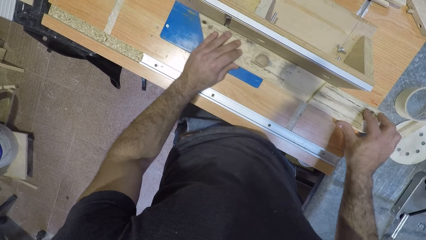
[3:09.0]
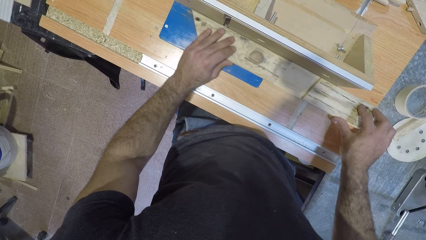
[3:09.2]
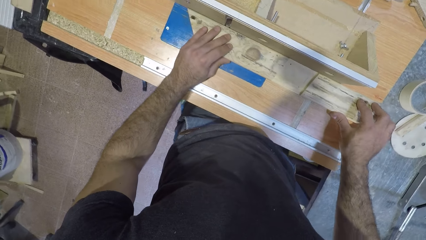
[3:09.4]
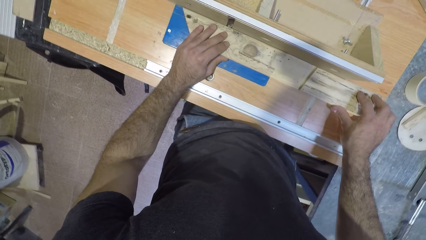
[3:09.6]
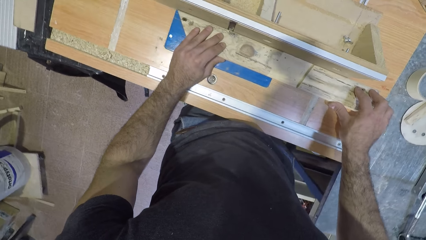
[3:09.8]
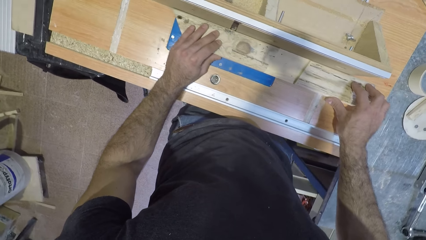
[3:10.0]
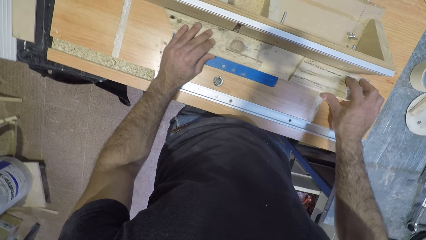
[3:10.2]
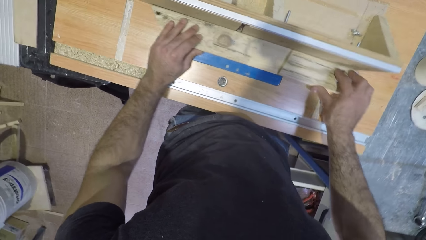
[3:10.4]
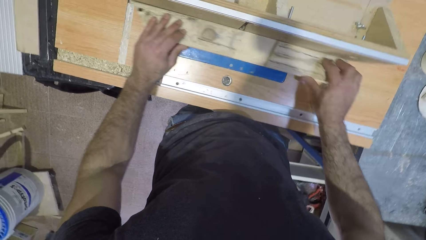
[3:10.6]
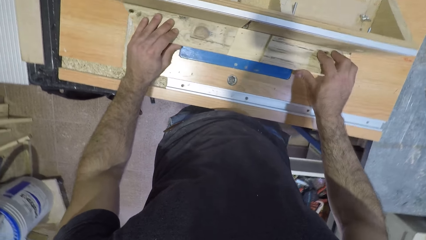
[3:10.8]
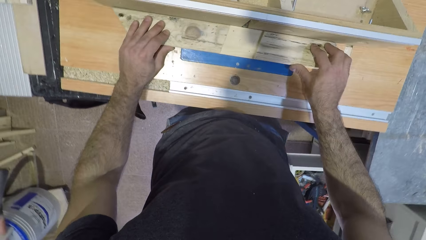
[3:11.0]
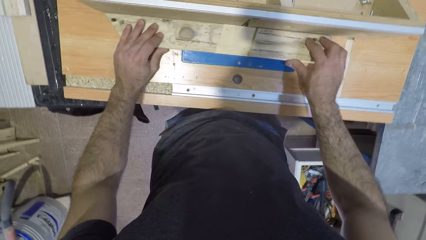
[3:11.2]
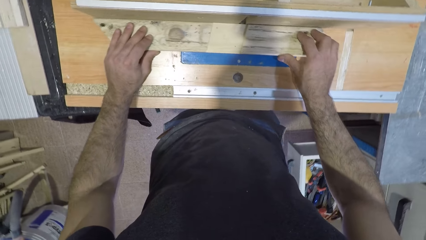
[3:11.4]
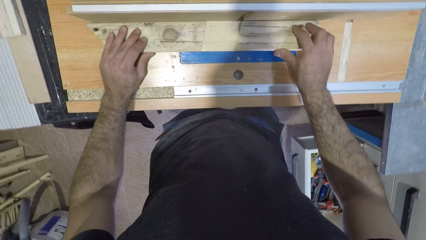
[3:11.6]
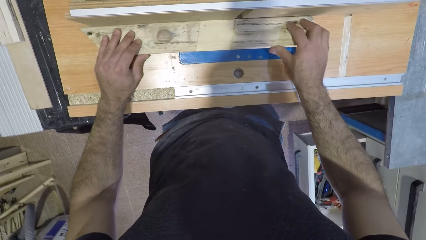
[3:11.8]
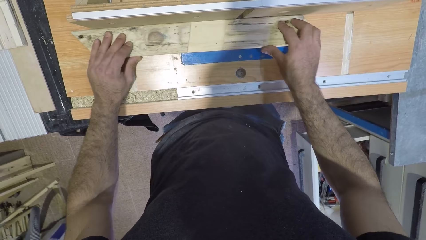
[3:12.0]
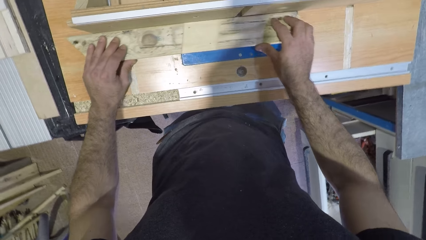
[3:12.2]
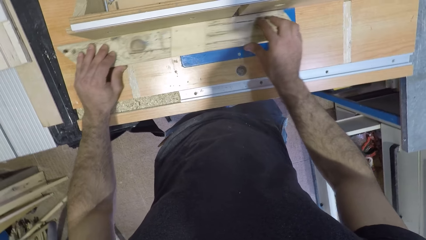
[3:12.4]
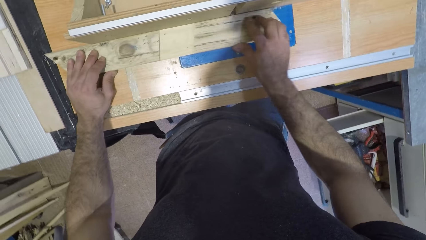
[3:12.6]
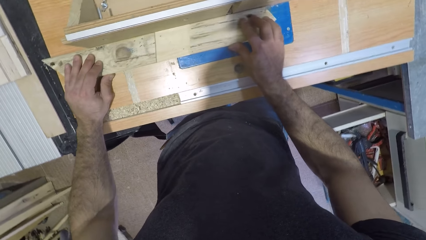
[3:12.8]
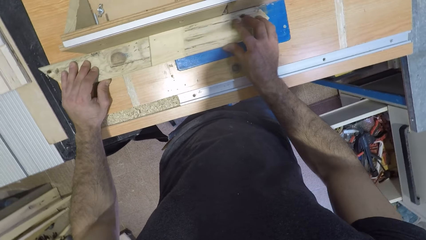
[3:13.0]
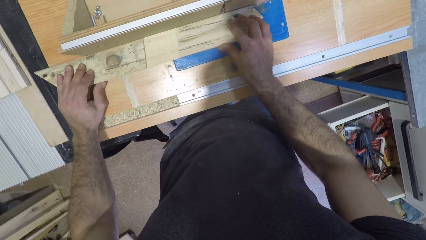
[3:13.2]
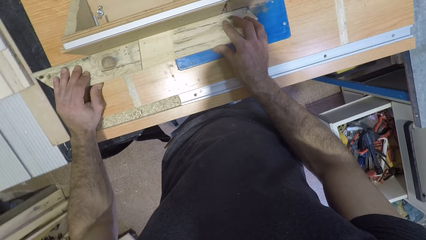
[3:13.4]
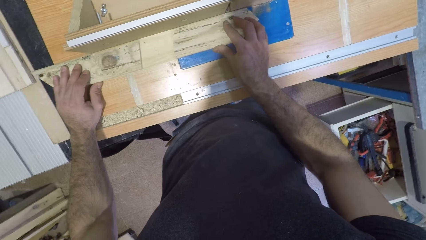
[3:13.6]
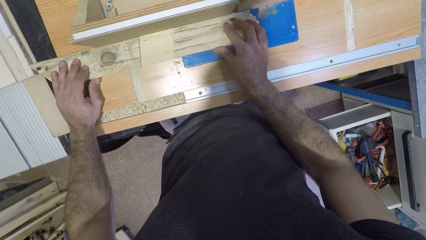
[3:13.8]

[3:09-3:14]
The camera wearer shapes the wood with a wood shaper.

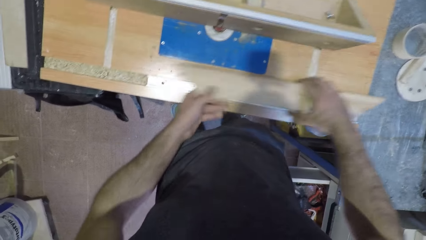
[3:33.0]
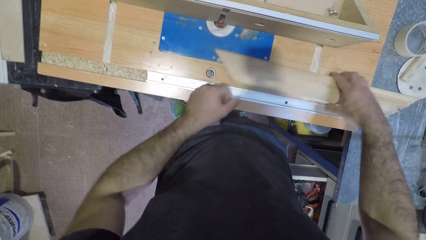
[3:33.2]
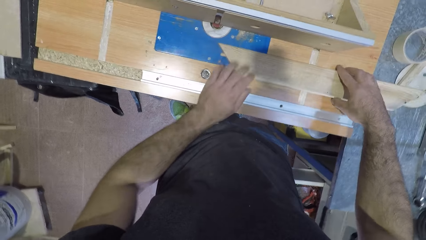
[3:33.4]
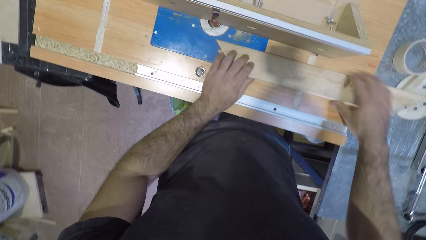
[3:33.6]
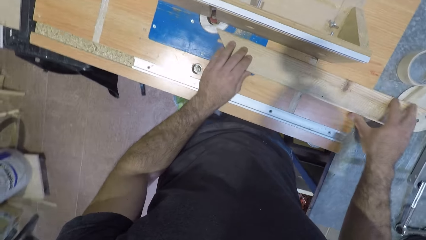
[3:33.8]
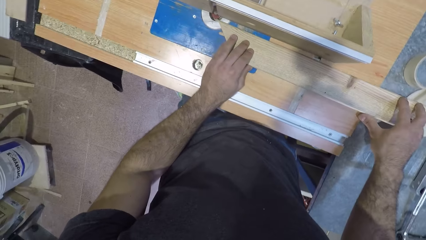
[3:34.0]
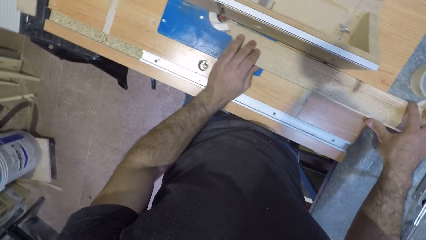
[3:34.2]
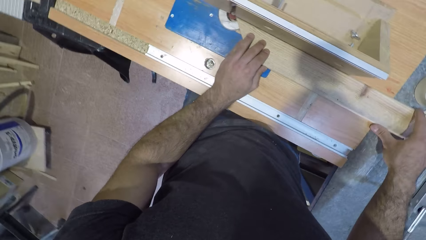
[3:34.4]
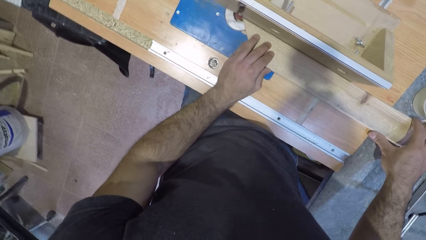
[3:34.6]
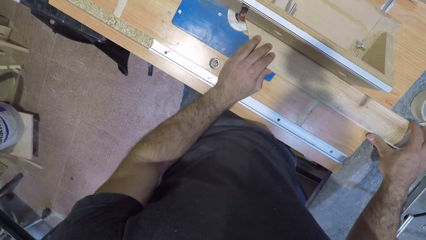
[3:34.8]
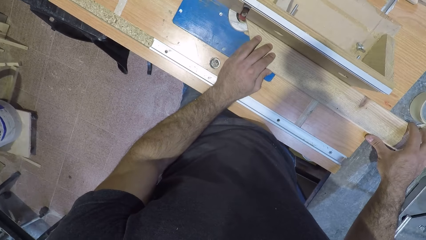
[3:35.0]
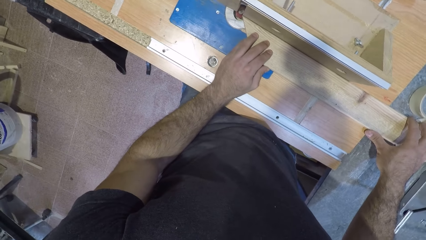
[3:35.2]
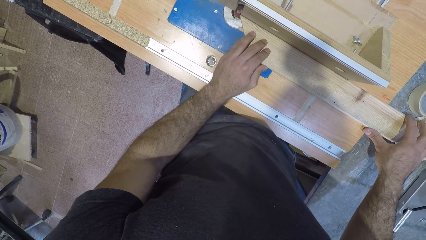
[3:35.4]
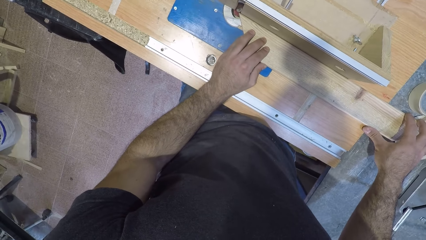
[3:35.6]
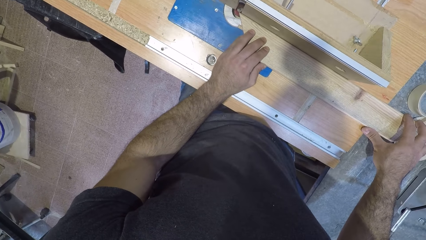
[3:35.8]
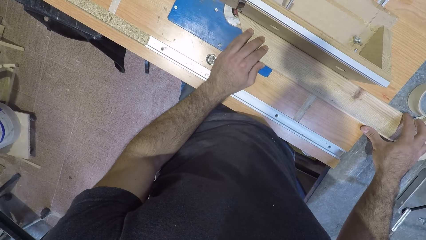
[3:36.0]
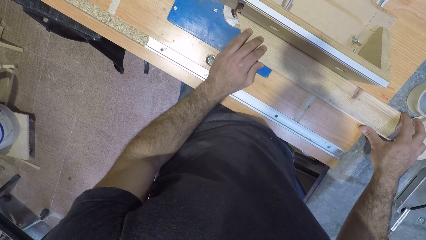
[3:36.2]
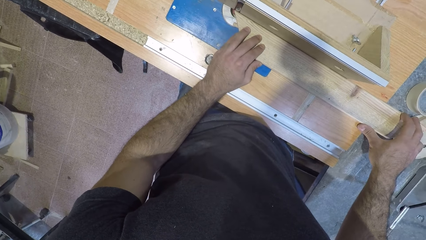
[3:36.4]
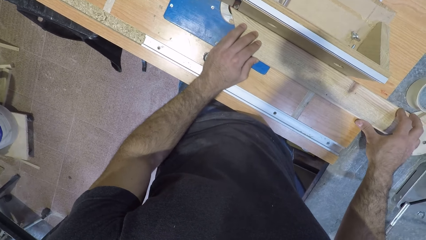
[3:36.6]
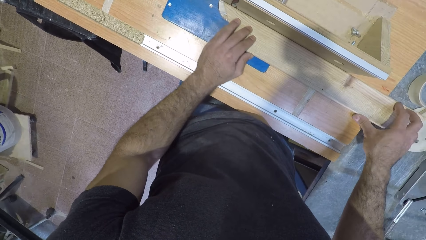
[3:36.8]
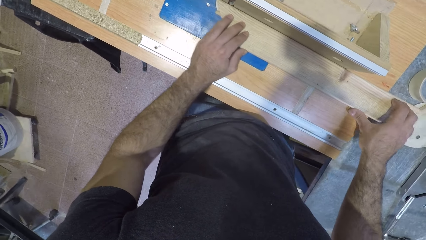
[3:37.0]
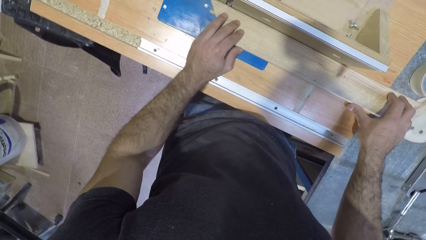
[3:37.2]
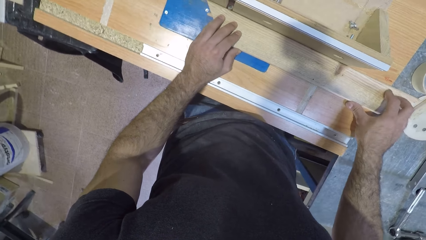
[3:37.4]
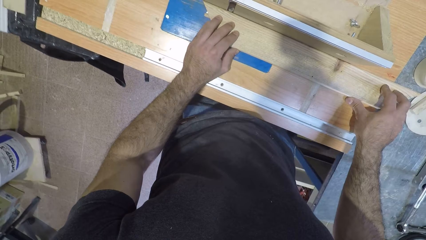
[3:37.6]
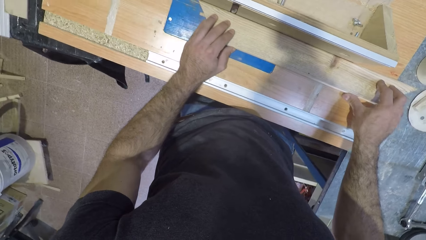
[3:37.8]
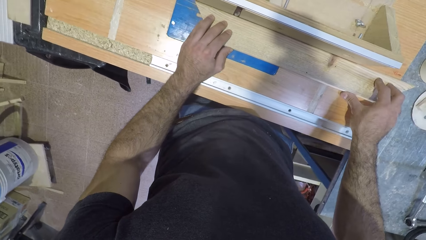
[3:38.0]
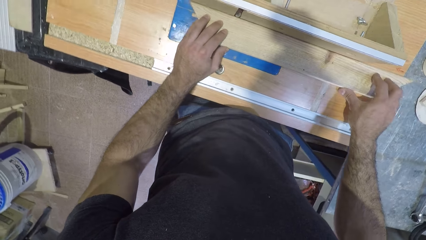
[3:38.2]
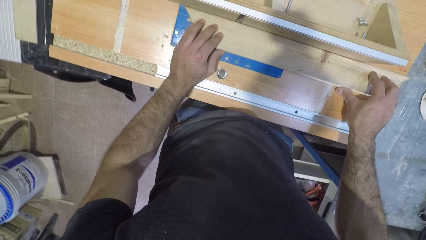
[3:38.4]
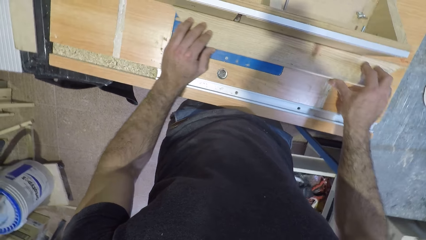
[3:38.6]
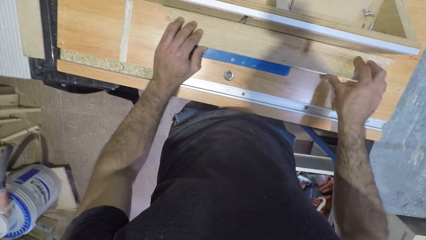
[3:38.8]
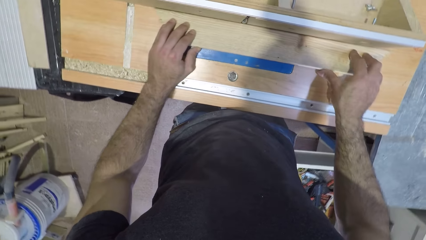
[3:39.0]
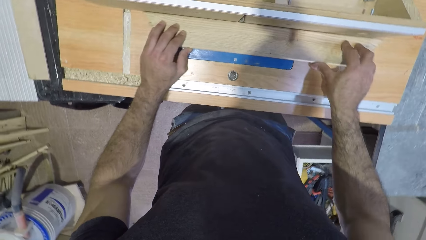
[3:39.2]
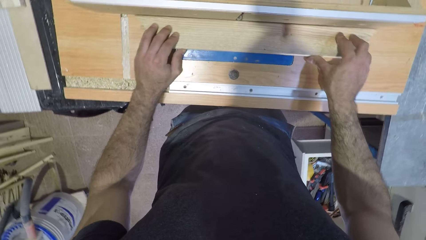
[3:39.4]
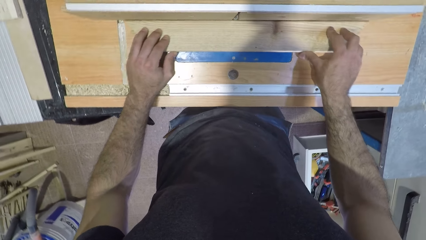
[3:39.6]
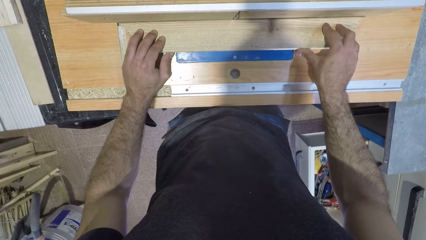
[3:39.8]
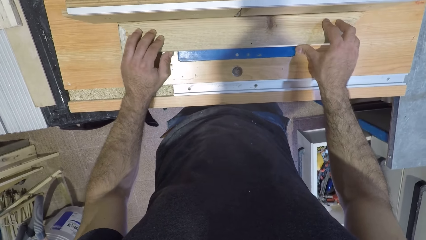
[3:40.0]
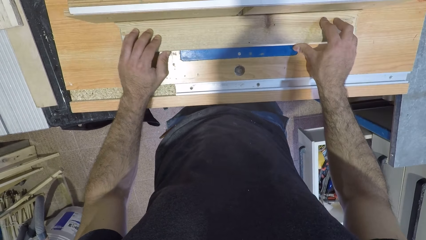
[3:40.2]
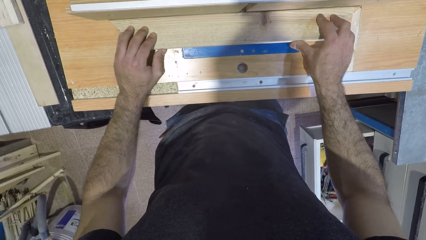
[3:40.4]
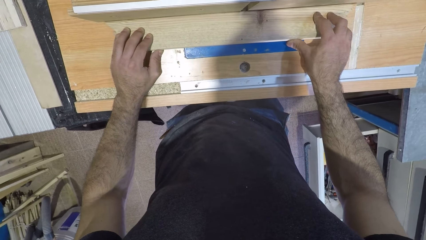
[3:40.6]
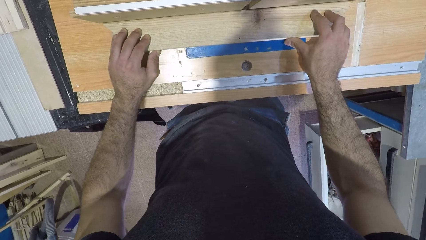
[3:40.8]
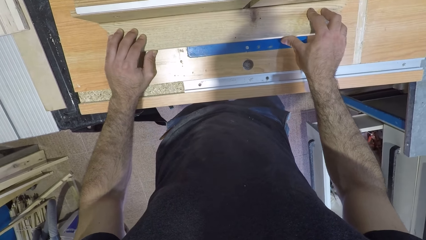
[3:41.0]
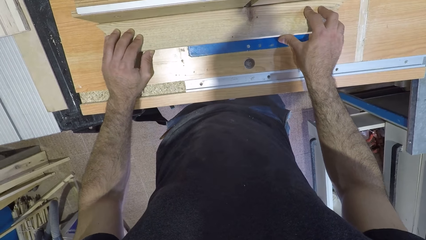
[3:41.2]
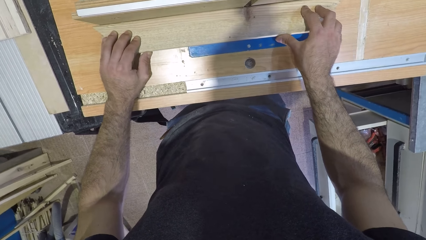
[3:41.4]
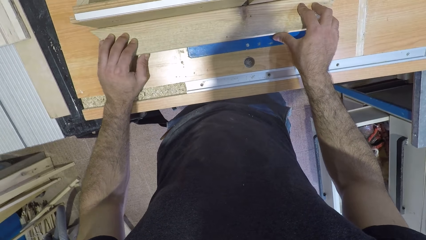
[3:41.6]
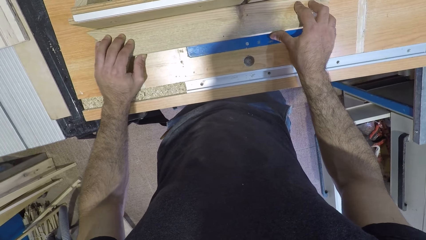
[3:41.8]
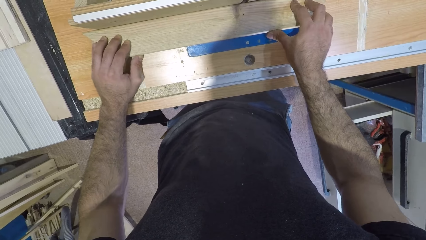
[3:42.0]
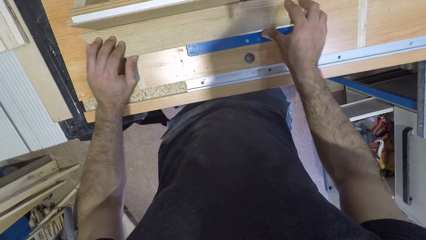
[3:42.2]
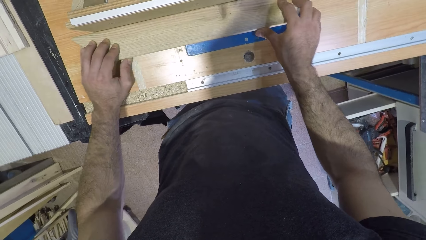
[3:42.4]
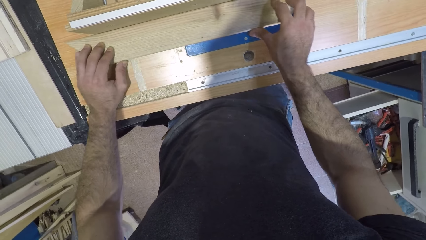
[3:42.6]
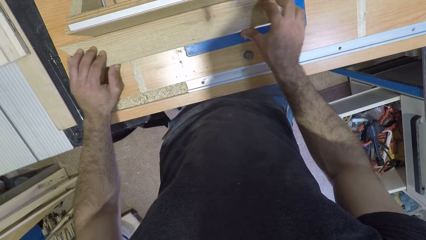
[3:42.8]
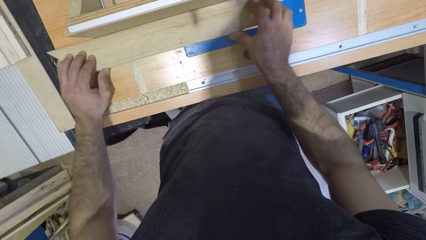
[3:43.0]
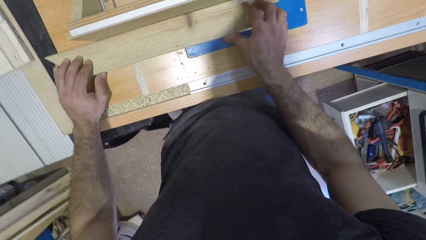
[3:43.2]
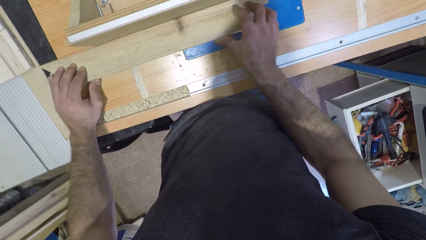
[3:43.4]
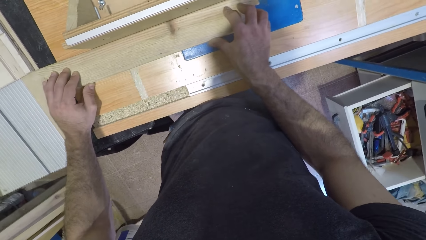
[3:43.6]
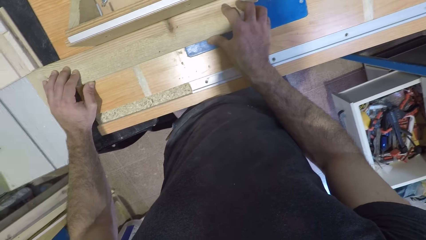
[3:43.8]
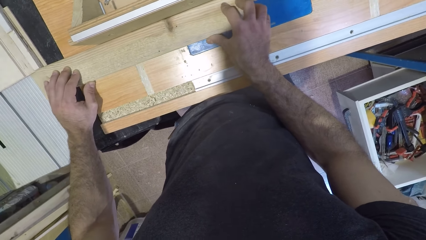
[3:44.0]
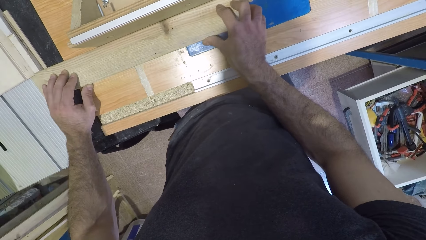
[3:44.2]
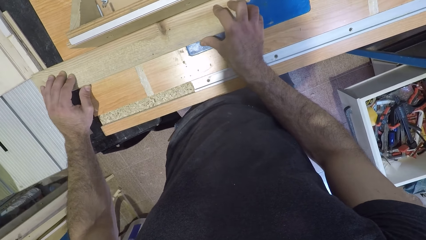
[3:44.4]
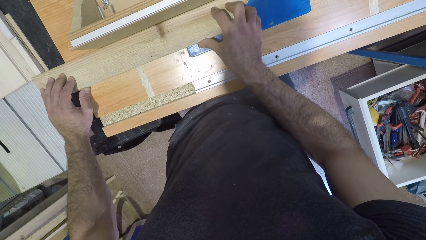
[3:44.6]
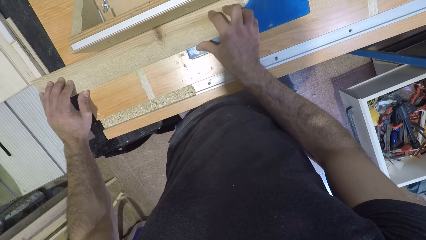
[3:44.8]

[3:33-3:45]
The camera wearer holds the wood with both hands and places the piece of wood on the table with both hands. They move the piece of wood through the blade with both hands. They shape the wood with a wood shaper.
